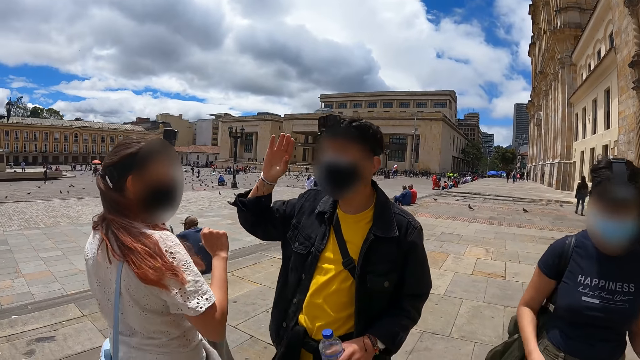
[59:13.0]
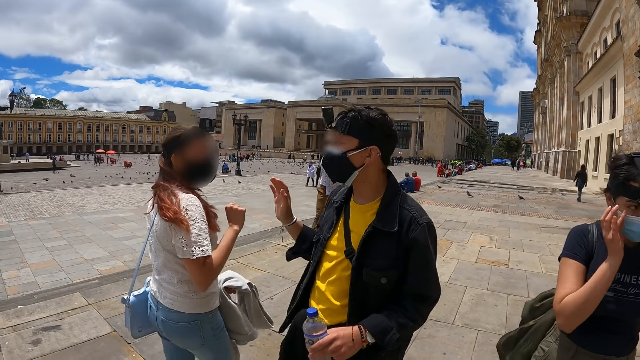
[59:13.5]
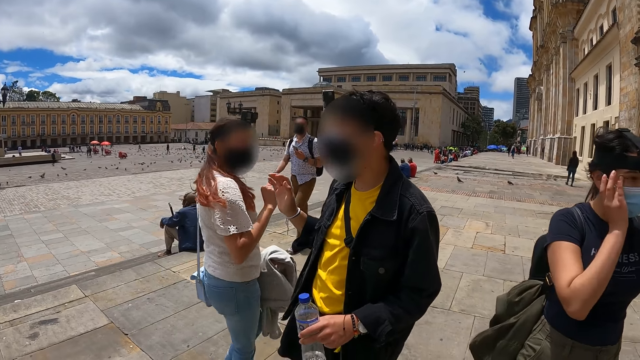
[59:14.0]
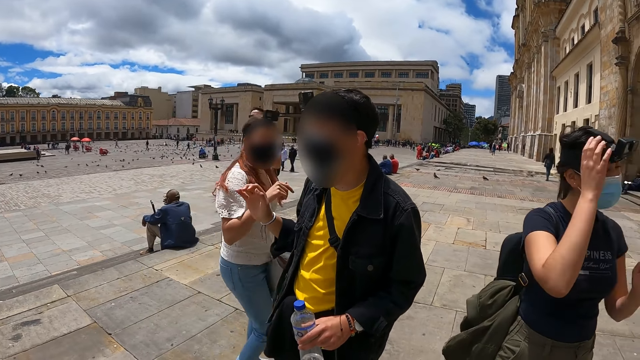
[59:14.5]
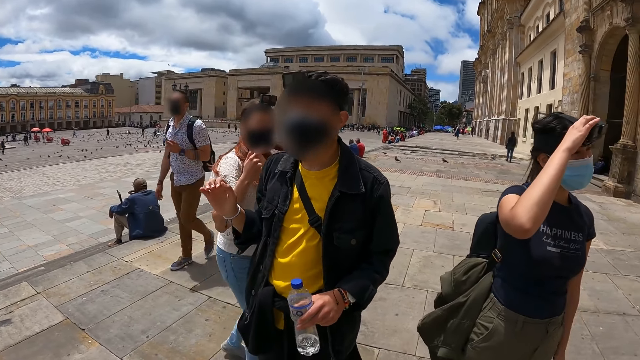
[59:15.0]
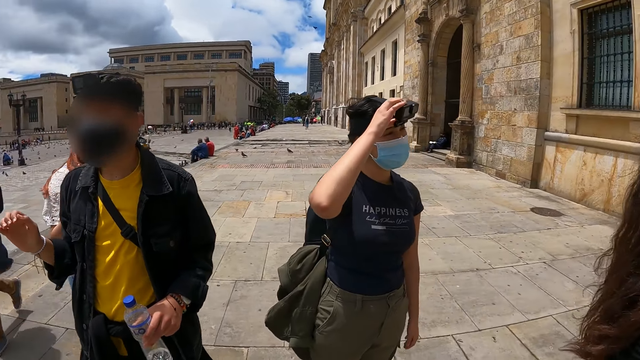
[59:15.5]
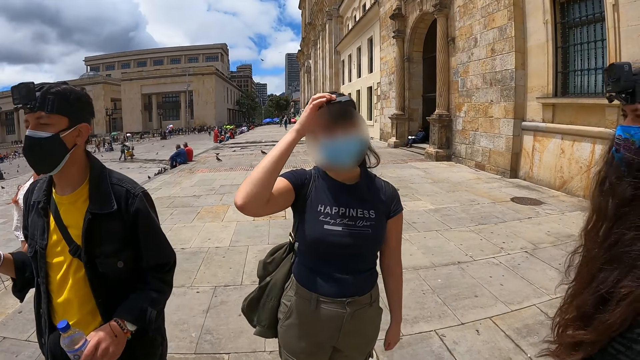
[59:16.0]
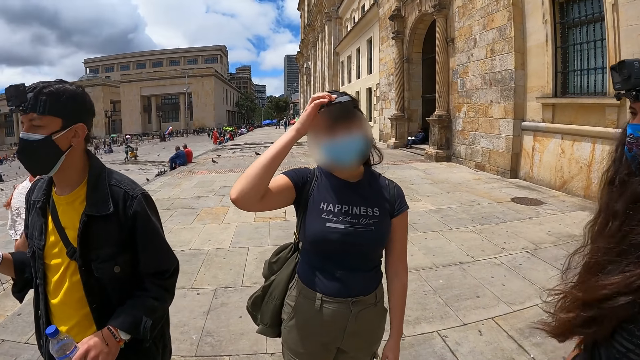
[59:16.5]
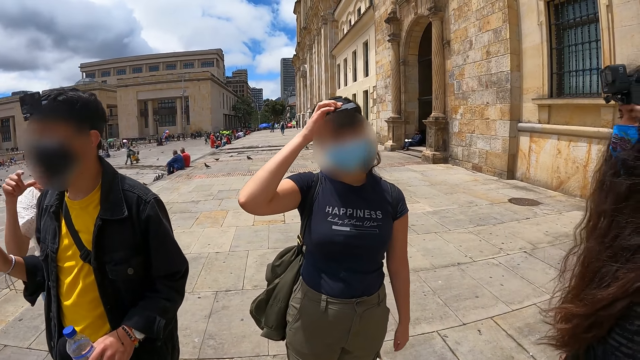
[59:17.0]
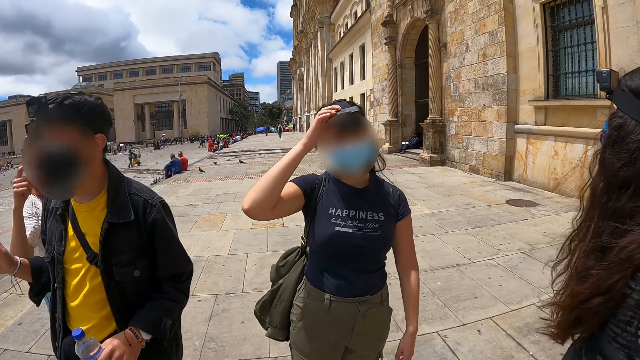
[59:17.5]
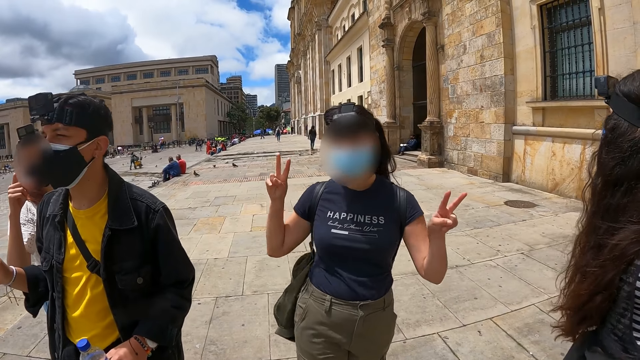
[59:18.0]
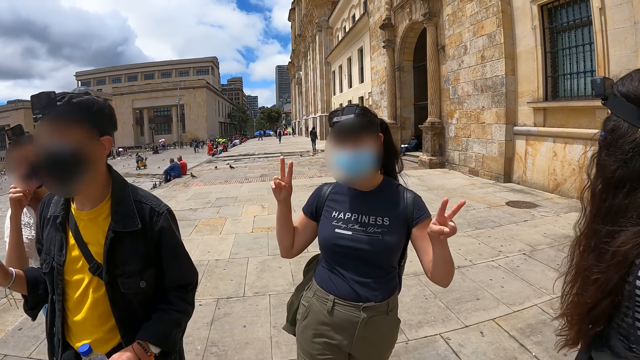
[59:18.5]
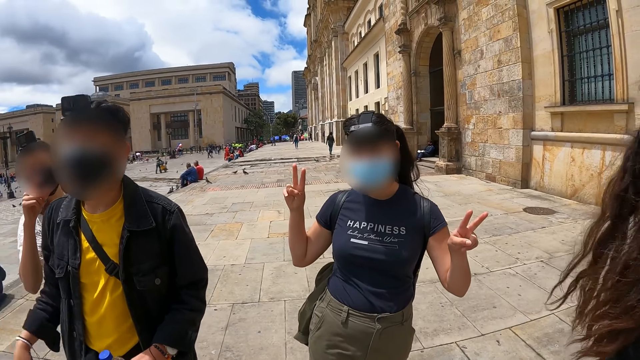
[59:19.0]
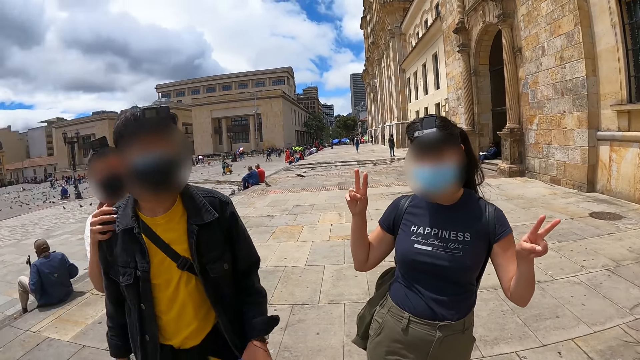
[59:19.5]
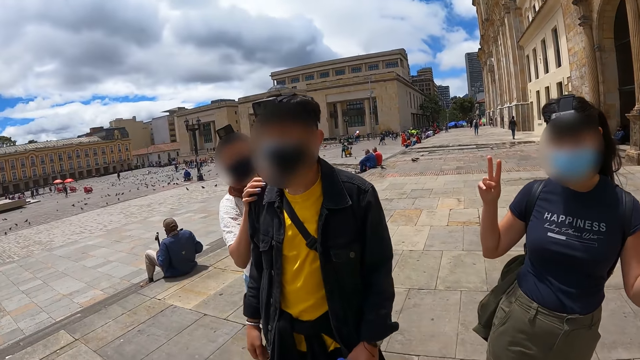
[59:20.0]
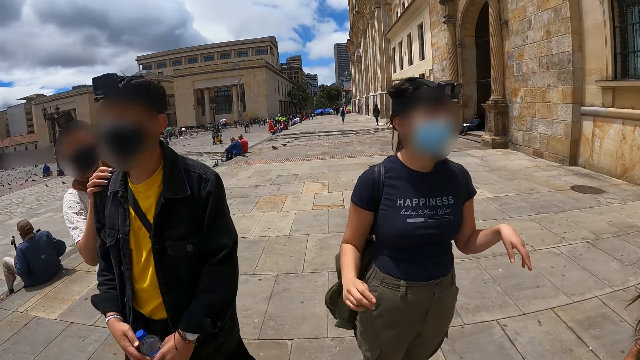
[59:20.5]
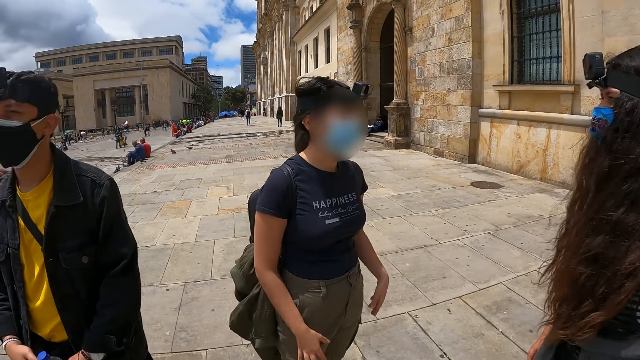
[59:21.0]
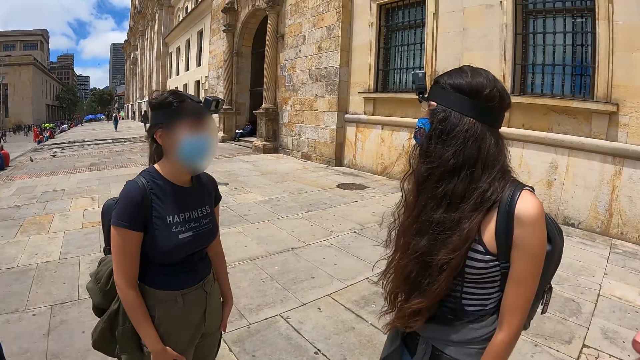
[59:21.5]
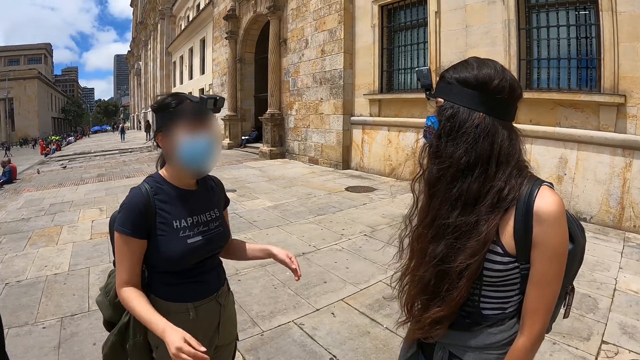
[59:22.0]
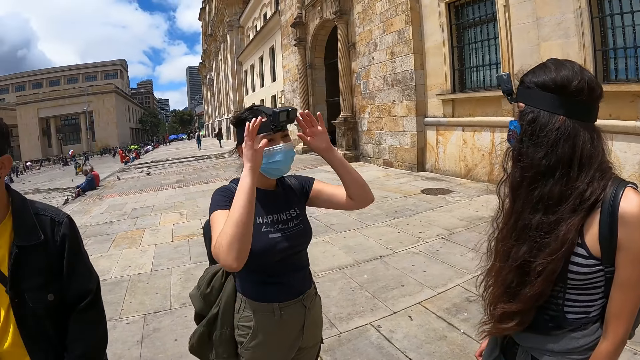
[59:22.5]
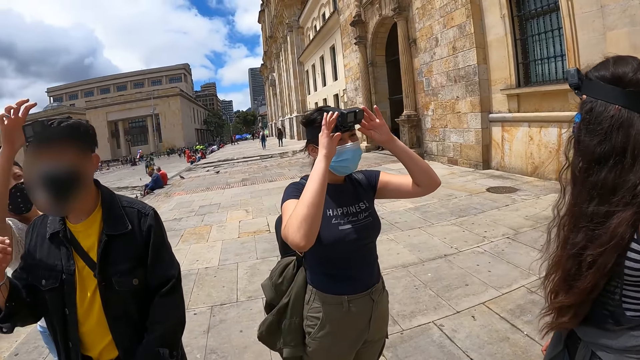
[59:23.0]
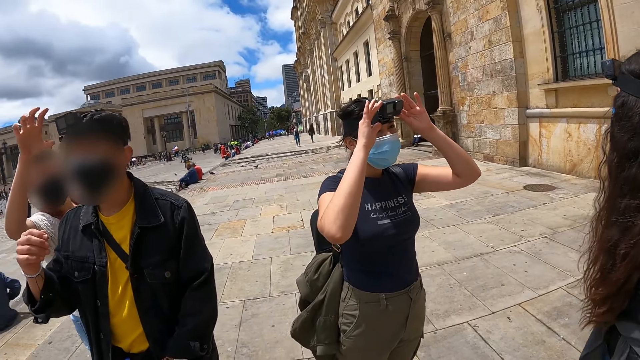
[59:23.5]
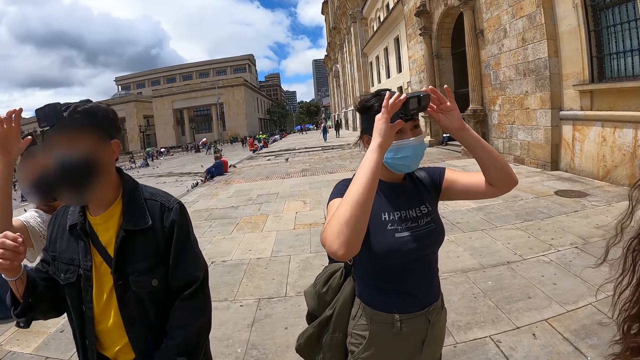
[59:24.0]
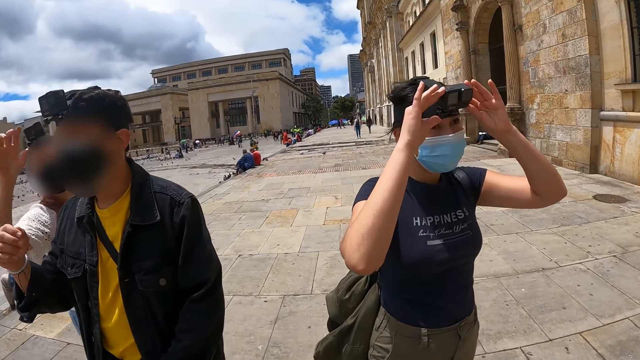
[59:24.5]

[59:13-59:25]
The camera wearer looks around.

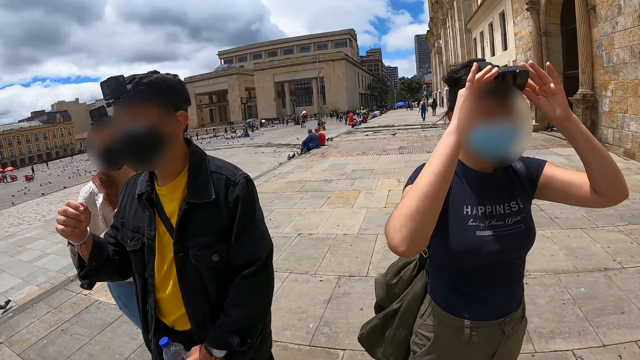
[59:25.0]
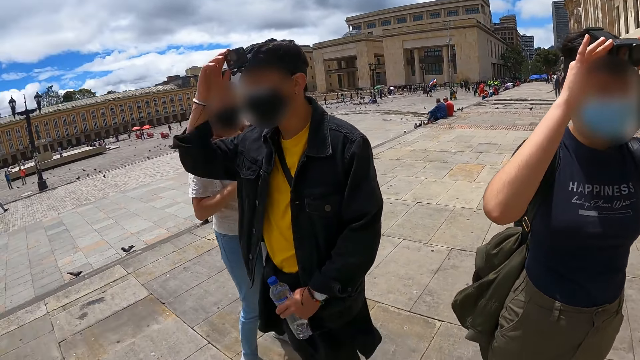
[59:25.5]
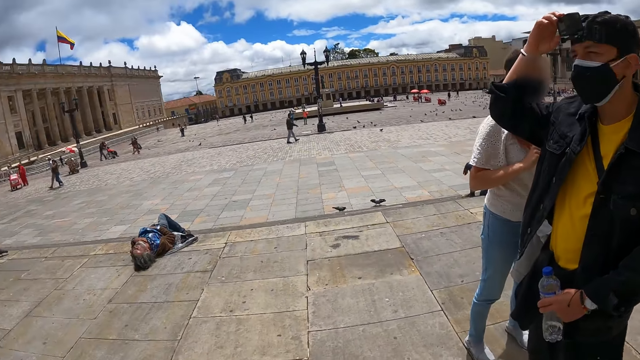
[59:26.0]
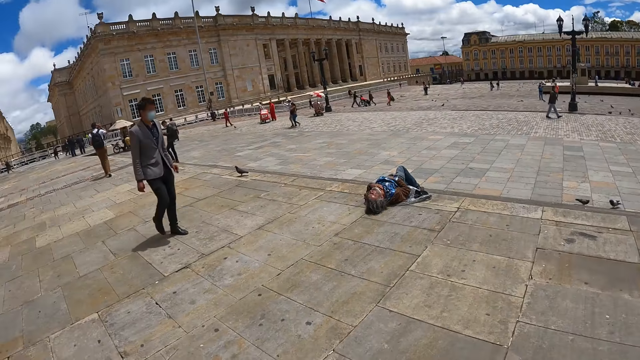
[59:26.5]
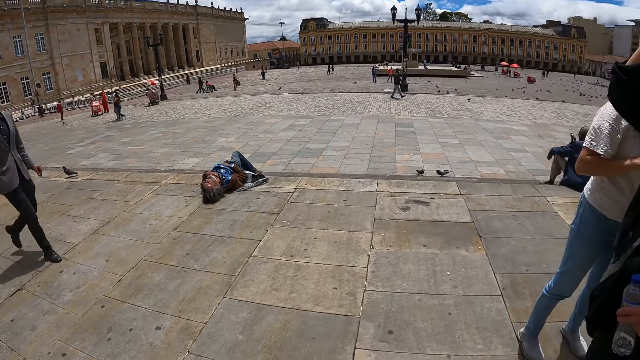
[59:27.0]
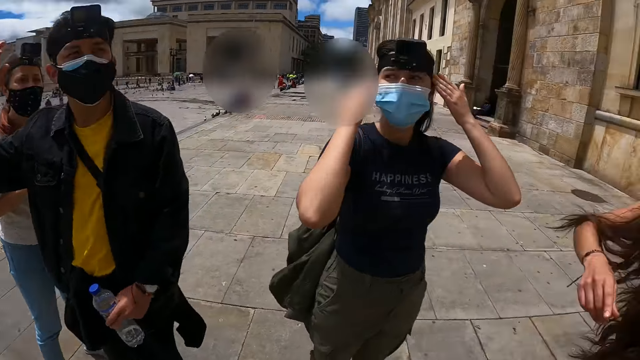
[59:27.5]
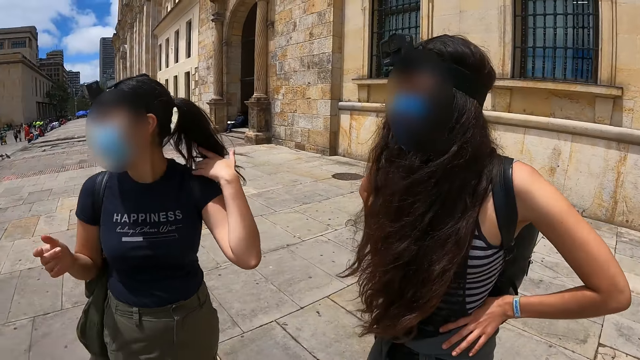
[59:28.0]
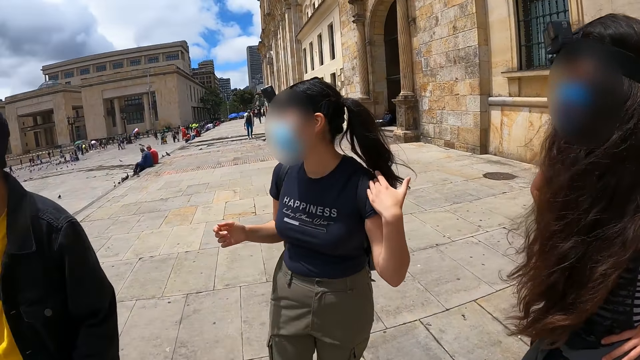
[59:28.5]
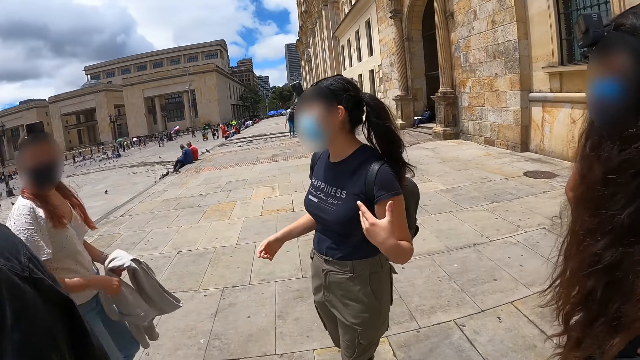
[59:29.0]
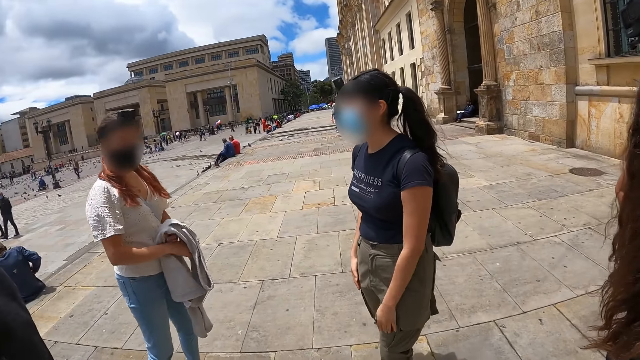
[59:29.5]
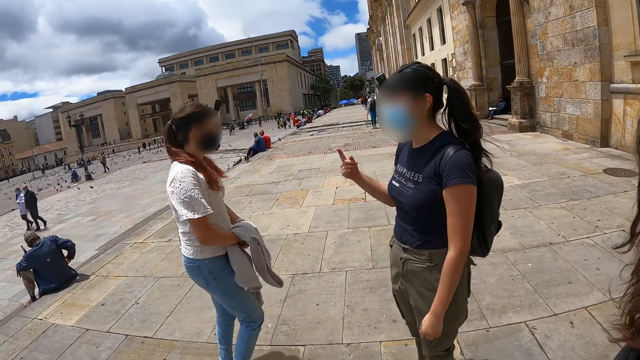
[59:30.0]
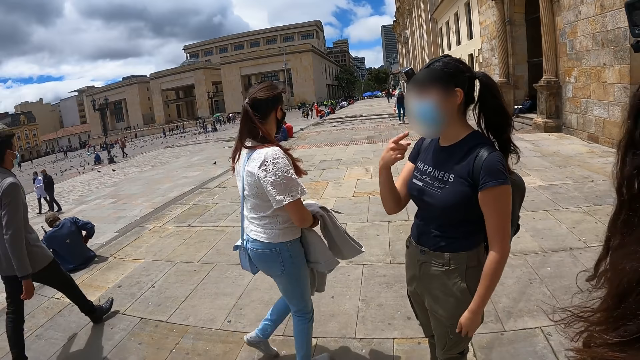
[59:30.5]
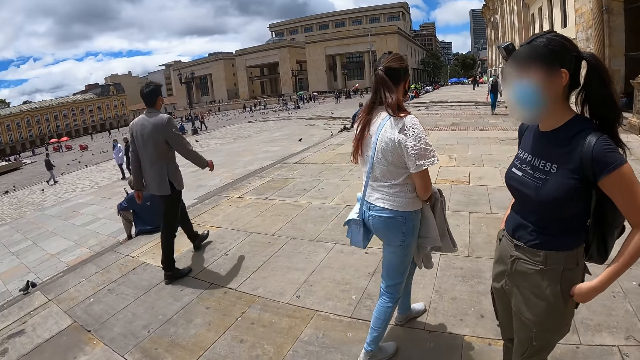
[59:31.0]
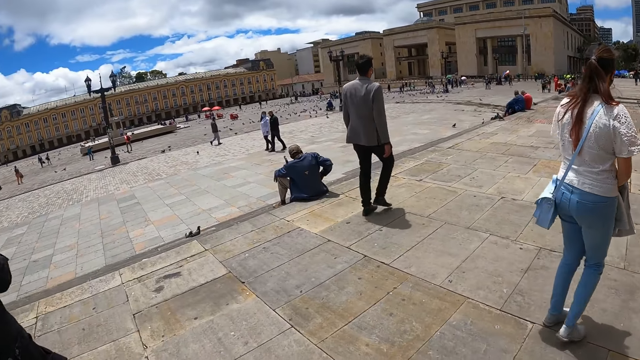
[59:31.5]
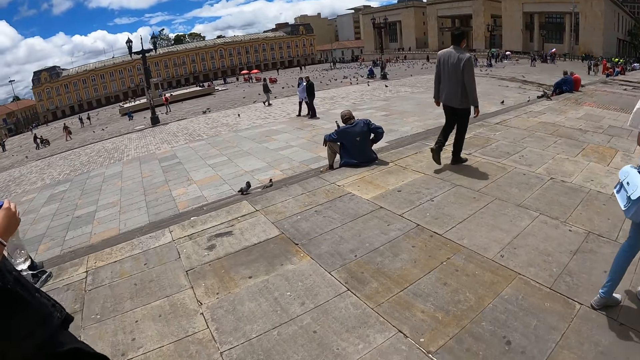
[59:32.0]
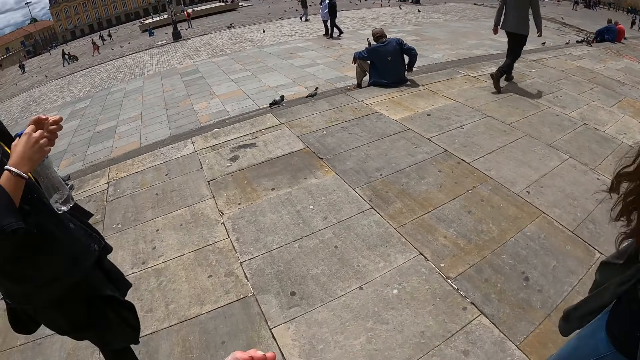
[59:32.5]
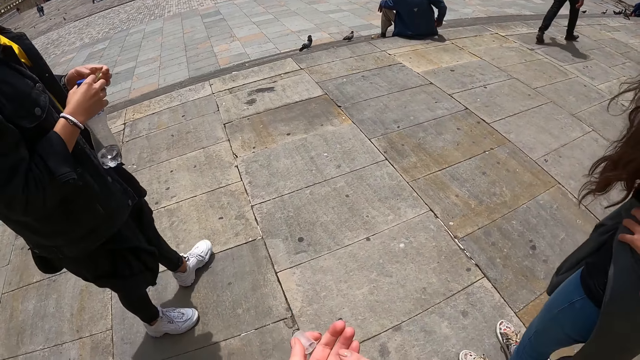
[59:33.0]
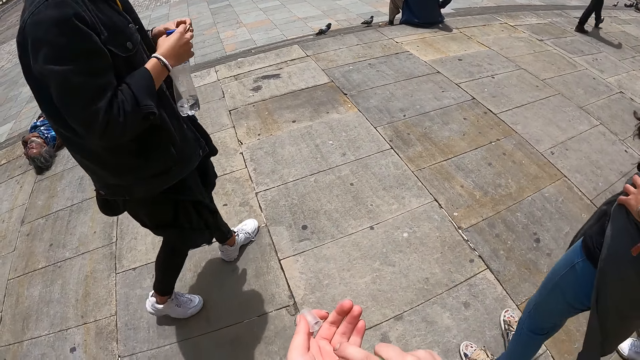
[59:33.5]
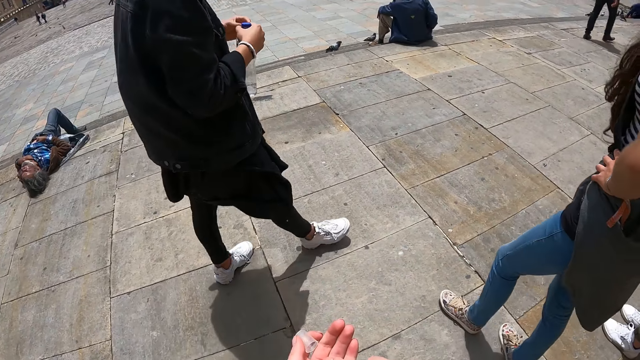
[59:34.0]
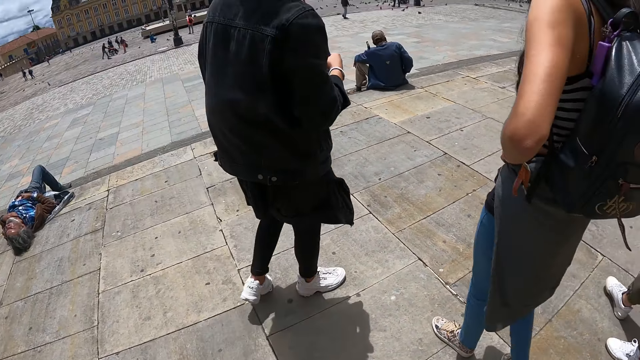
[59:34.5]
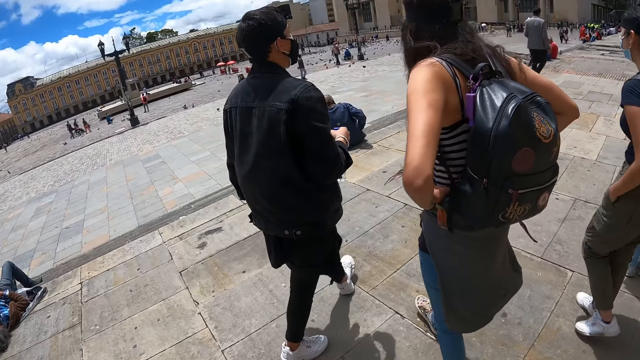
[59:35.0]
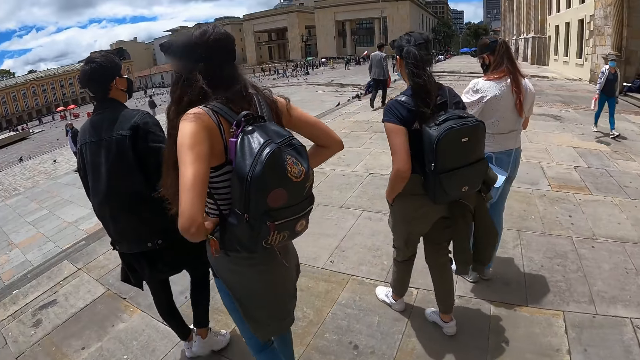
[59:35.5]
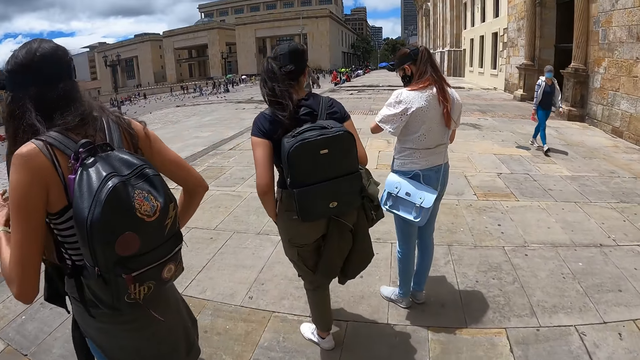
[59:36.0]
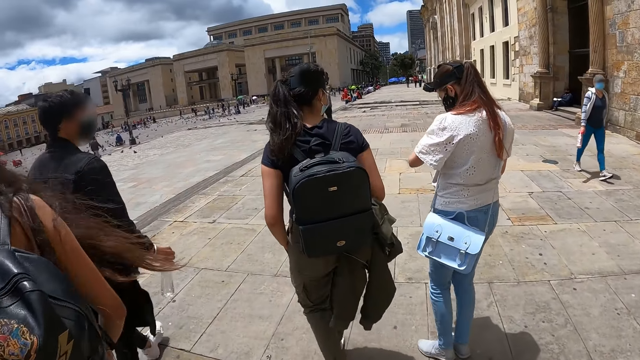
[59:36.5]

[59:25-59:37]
The camera wearer looks around the compound. They walk around the compound.
